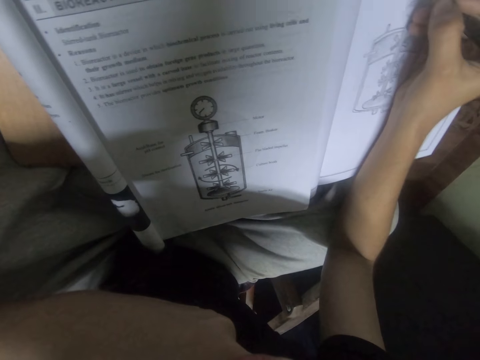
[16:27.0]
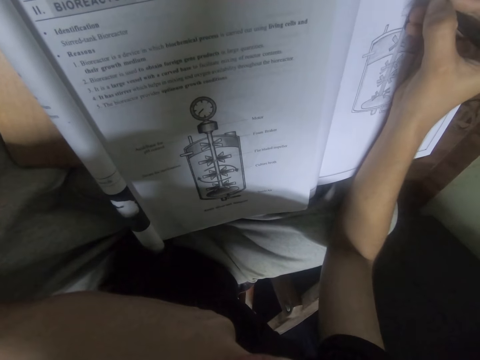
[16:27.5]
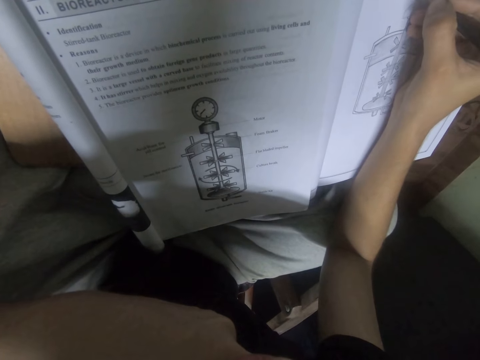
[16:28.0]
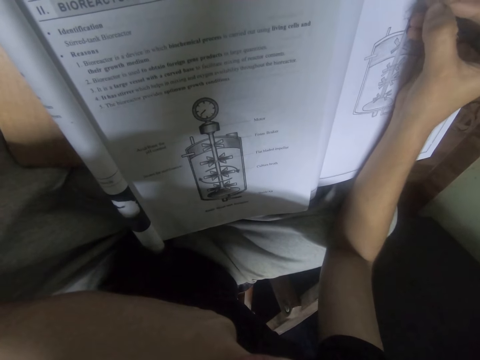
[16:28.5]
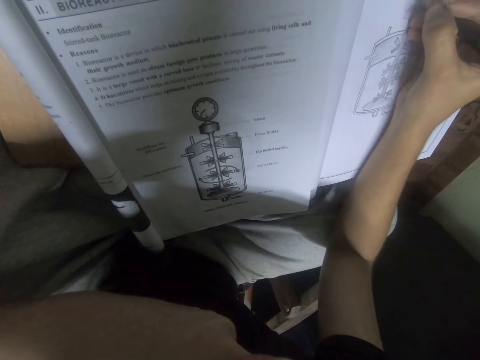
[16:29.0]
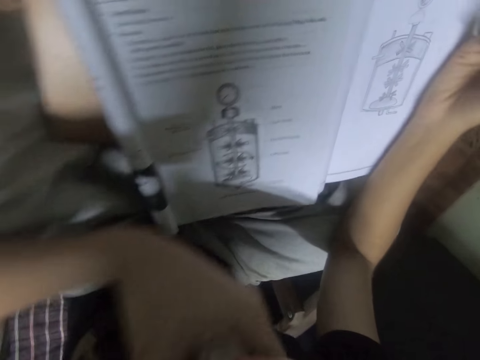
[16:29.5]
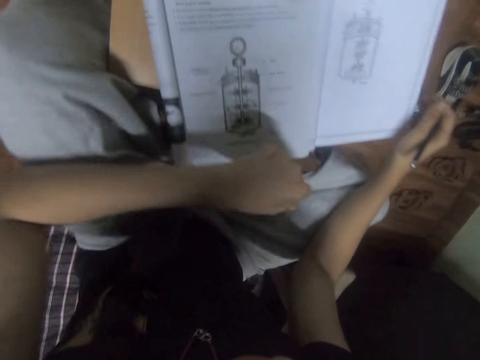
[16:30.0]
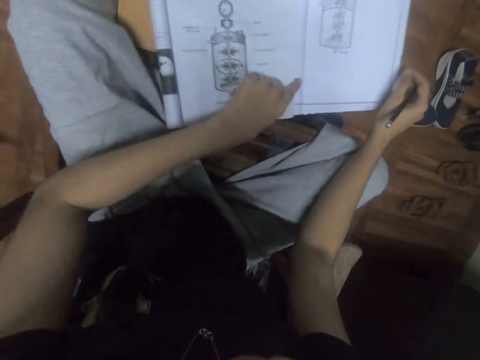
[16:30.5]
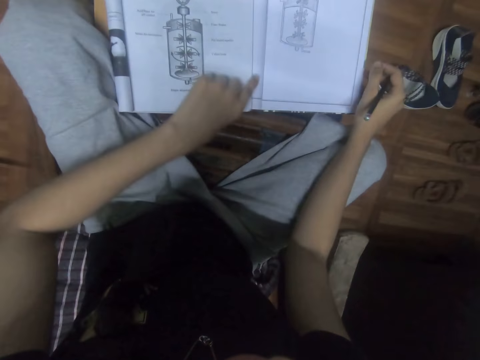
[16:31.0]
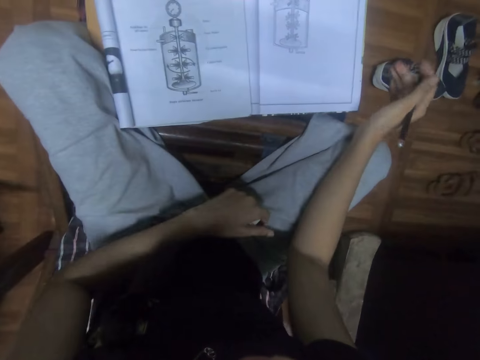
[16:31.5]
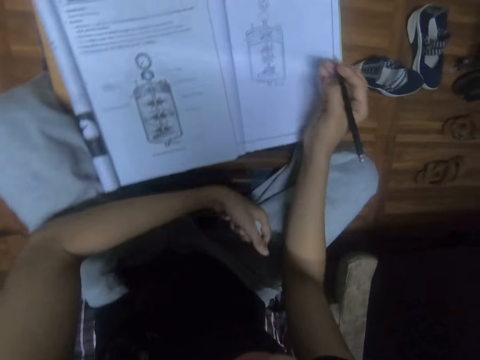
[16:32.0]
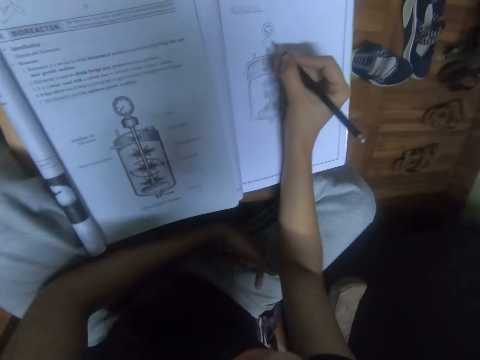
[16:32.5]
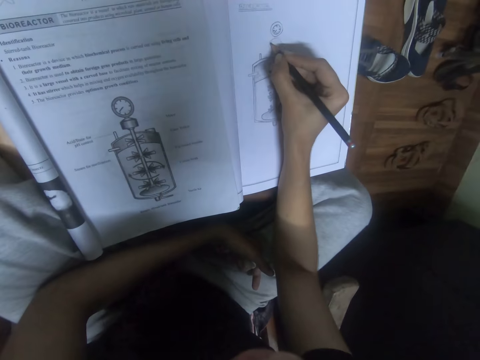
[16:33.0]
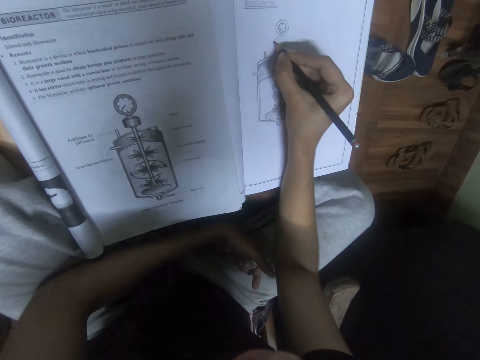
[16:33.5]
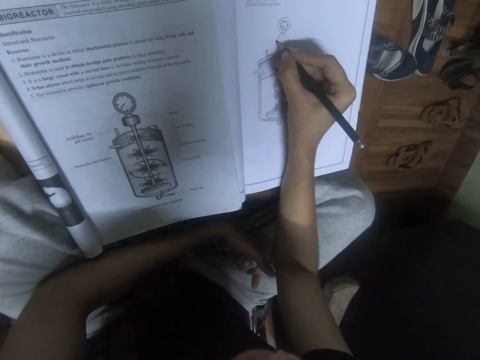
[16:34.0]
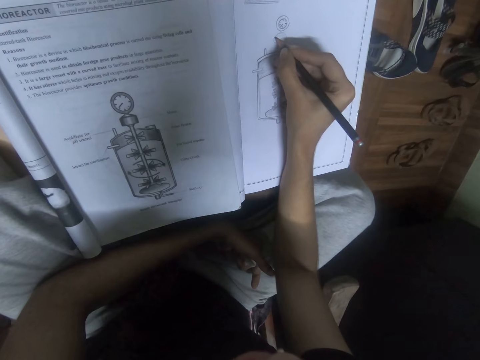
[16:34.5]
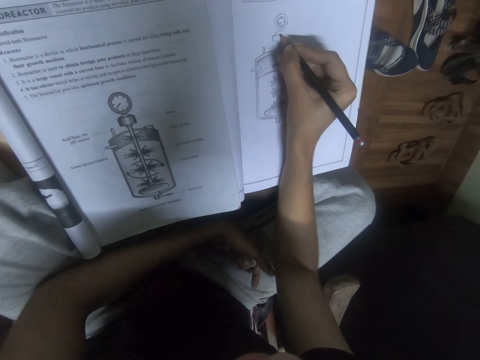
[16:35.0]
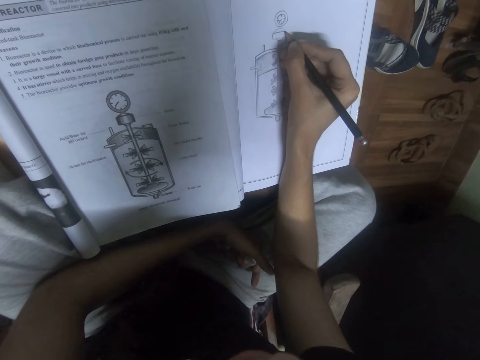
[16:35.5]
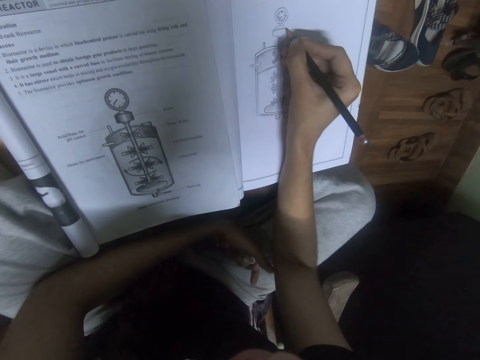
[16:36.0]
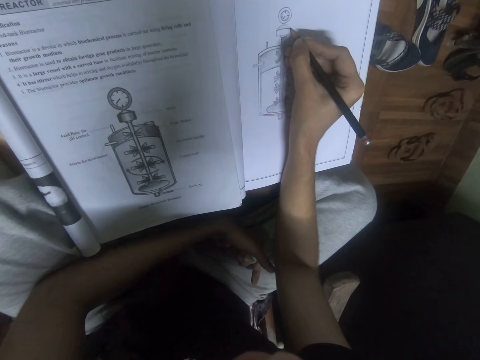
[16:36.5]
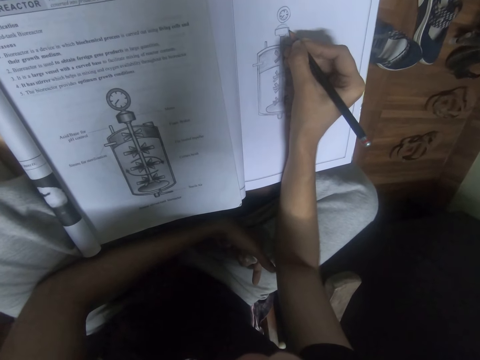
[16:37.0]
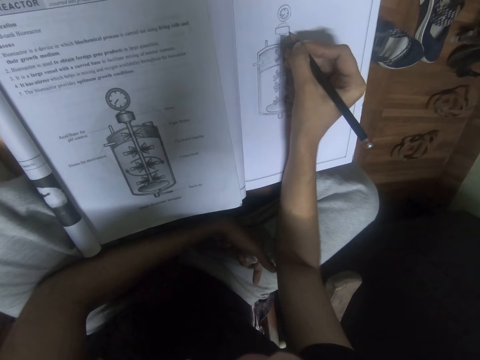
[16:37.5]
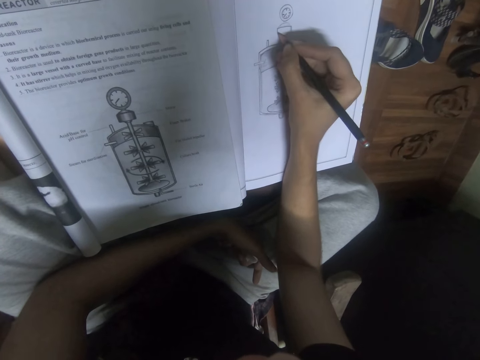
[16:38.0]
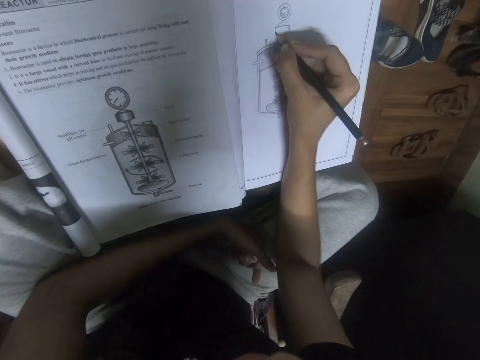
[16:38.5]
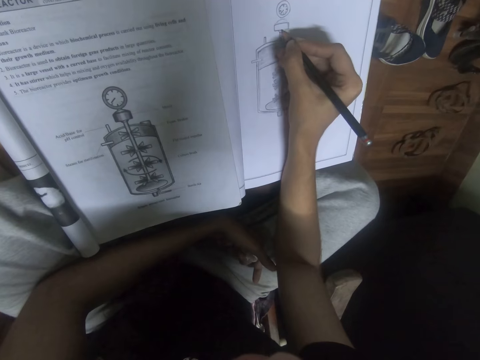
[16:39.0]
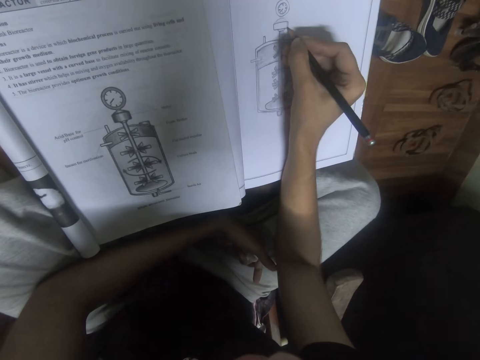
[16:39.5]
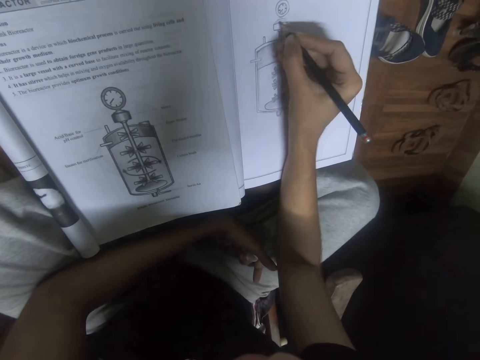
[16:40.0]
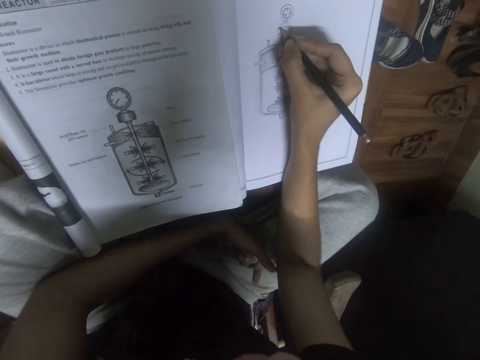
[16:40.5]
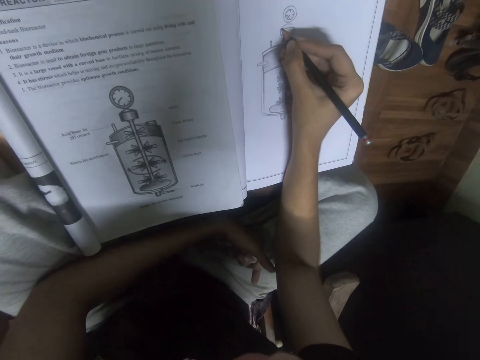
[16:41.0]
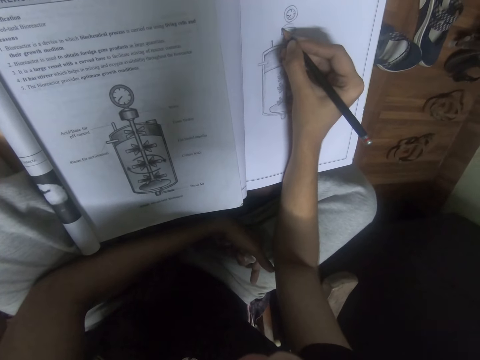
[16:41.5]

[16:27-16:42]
The camera wearer adjusts a book on the table. They draw on the book with a pencil.

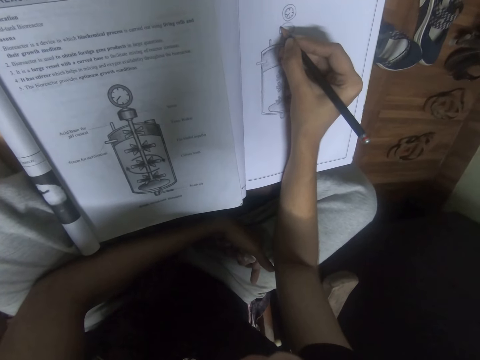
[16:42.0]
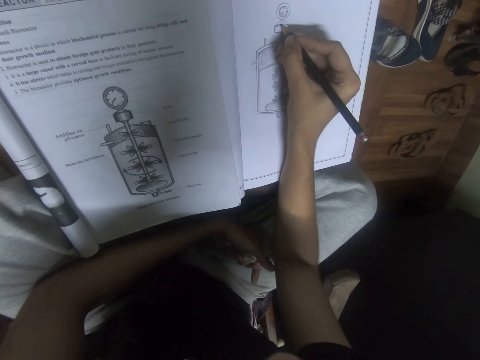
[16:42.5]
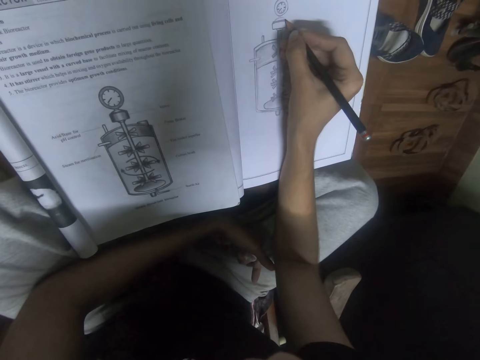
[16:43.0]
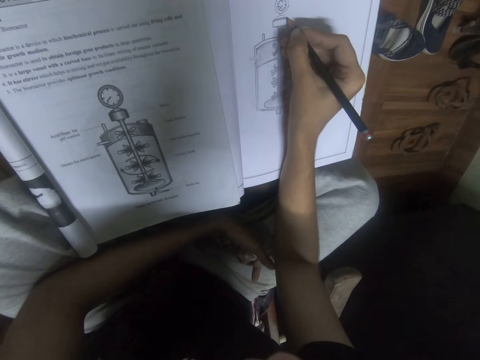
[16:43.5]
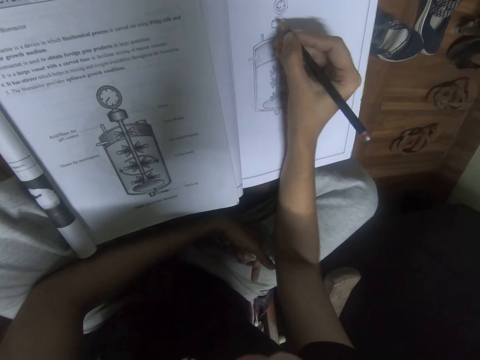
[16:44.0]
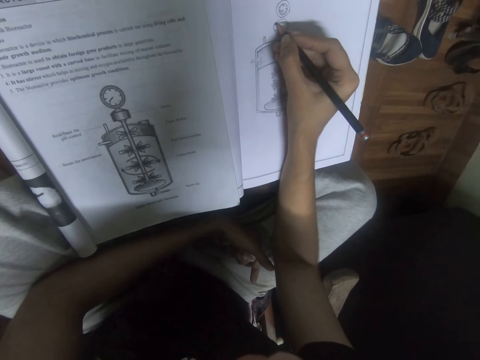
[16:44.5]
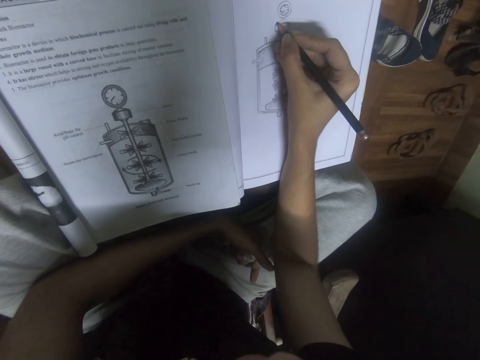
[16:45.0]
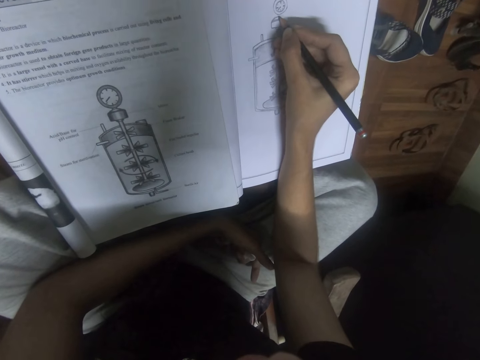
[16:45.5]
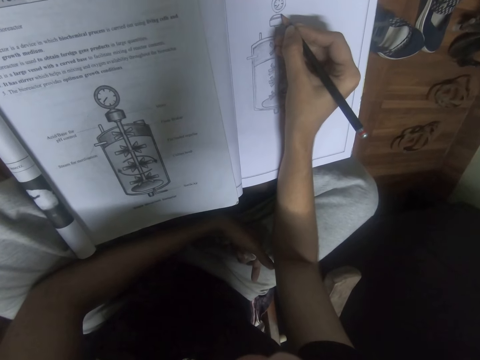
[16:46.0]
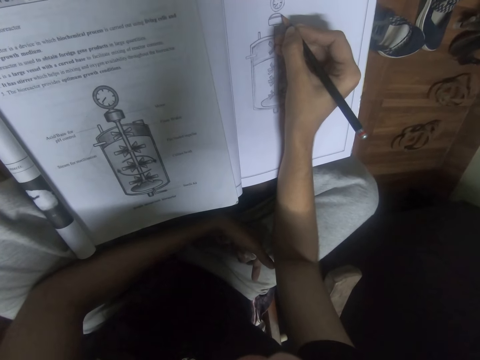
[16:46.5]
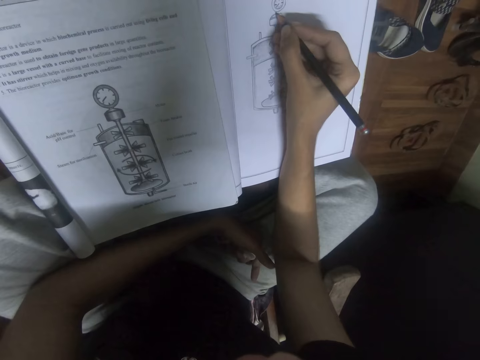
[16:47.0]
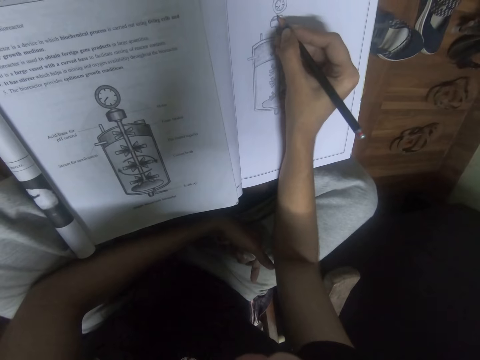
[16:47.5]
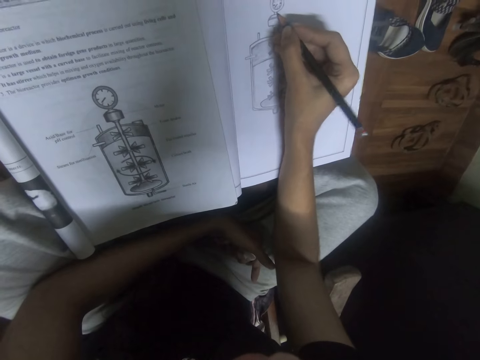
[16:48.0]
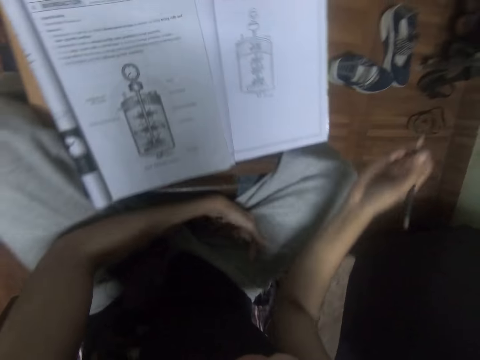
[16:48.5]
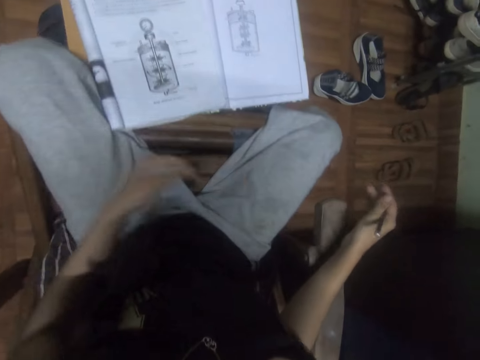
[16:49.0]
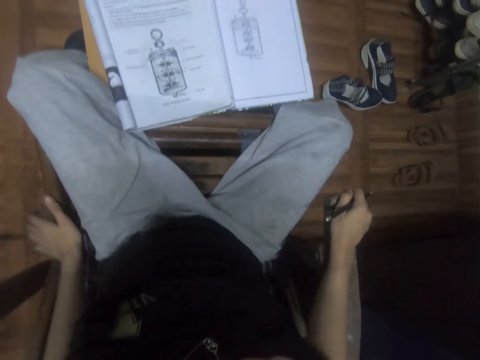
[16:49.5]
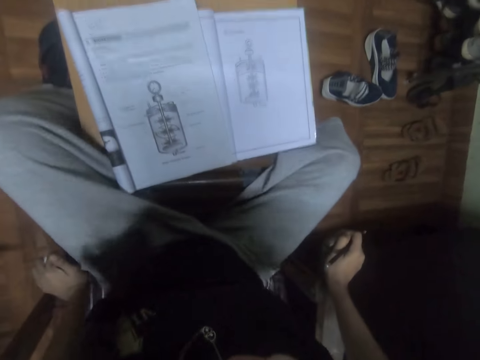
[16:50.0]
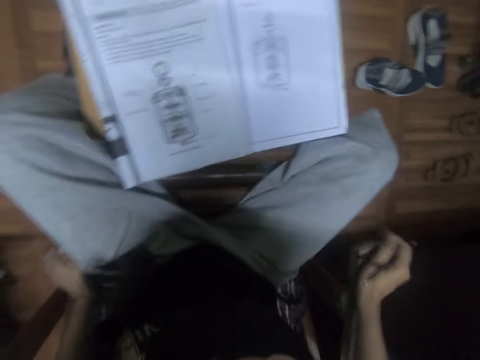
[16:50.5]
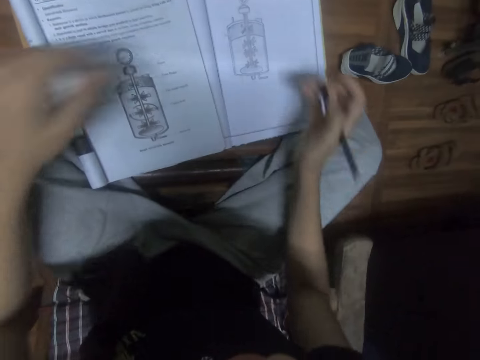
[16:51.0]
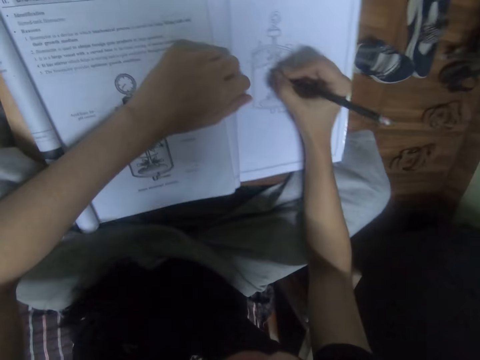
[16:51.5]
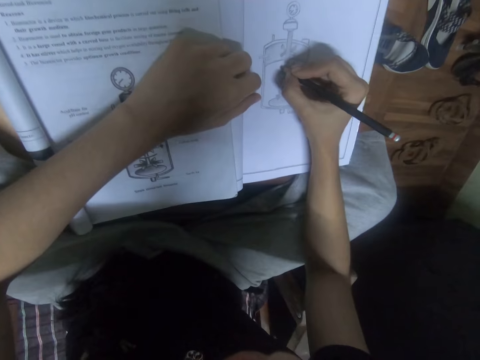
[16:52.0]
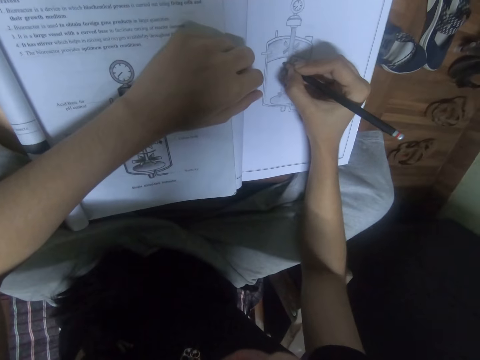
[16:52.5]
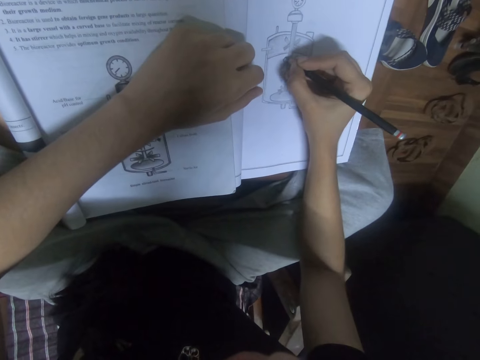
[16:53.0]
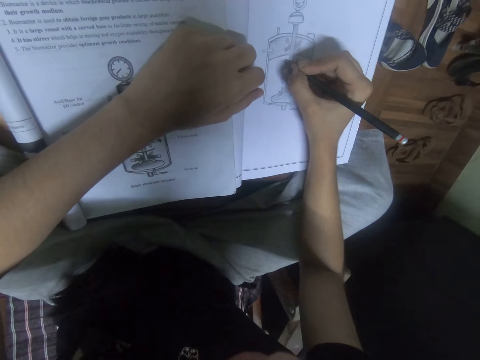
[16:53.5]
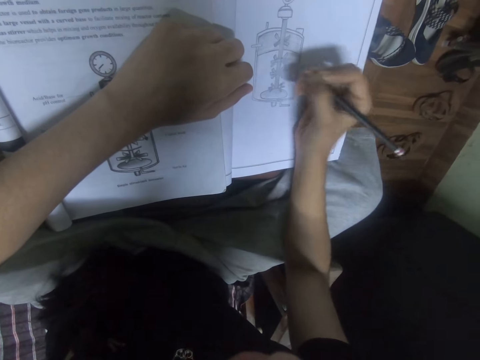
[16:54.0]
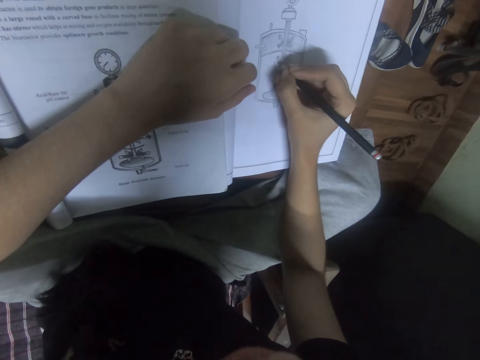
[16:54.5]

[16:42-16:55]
The camera wearer looks at the drawing. They move on the chair. They draw on a book with a pencil.
